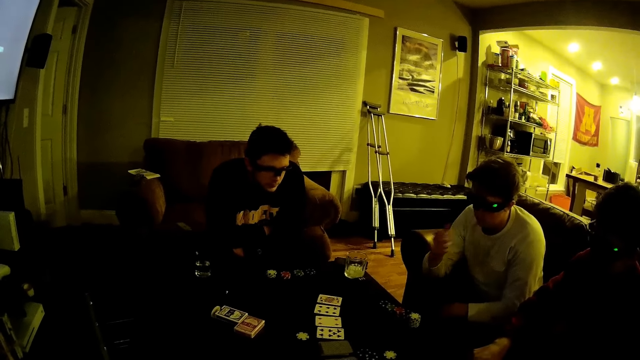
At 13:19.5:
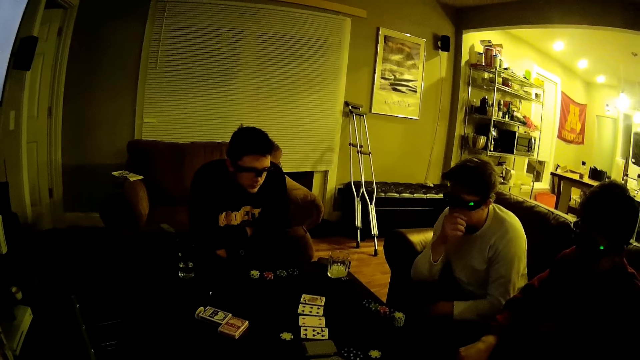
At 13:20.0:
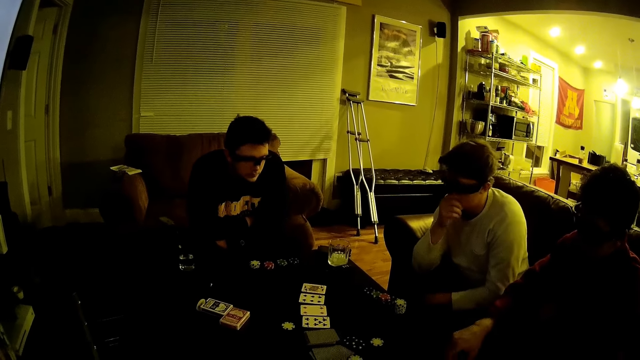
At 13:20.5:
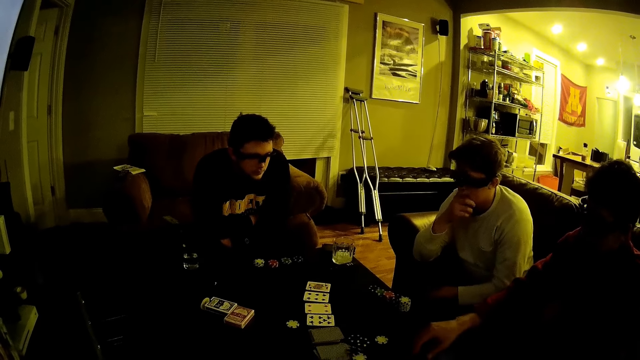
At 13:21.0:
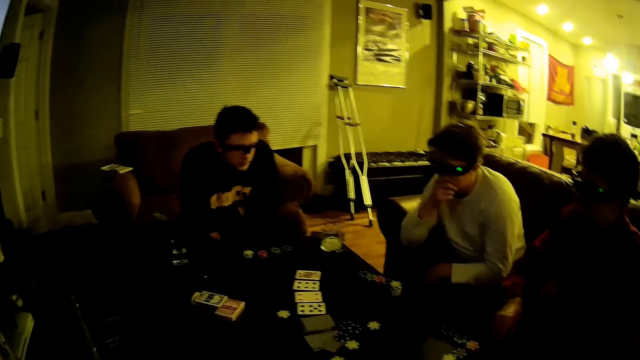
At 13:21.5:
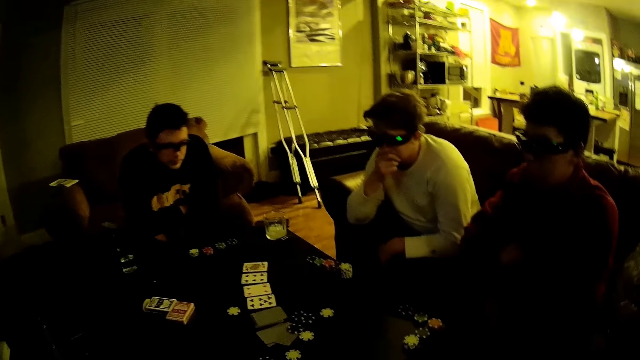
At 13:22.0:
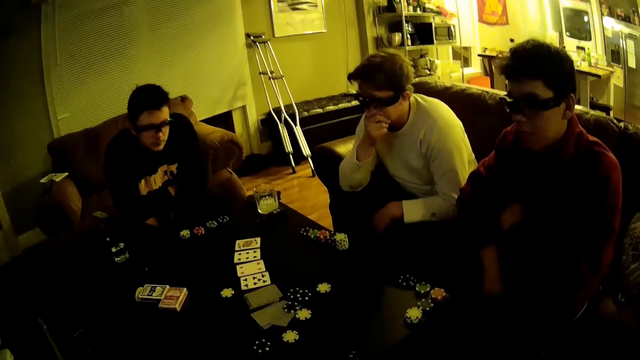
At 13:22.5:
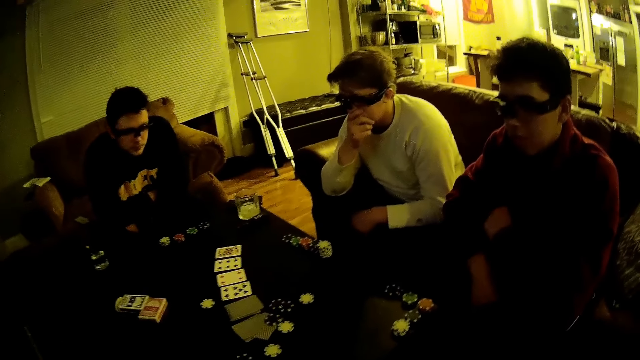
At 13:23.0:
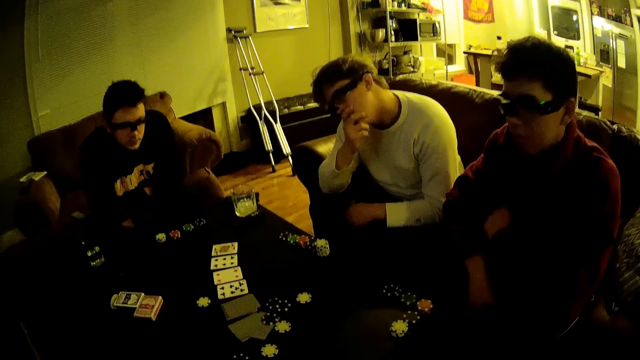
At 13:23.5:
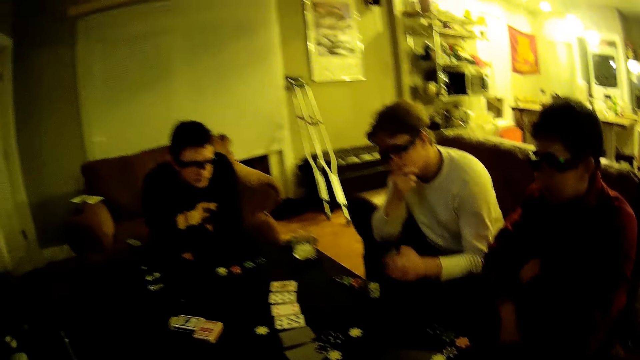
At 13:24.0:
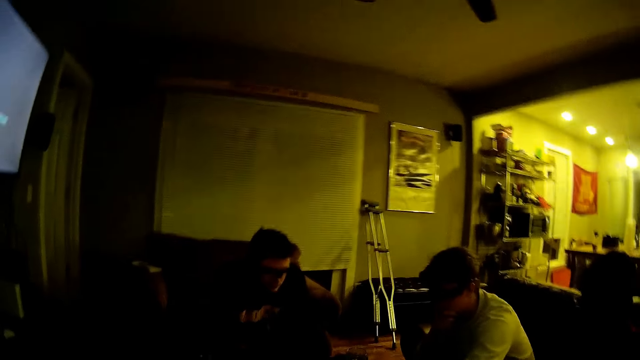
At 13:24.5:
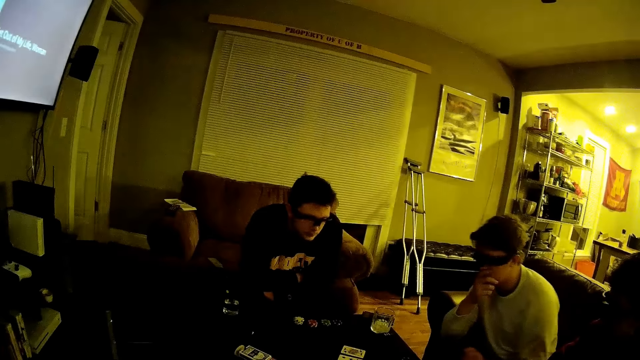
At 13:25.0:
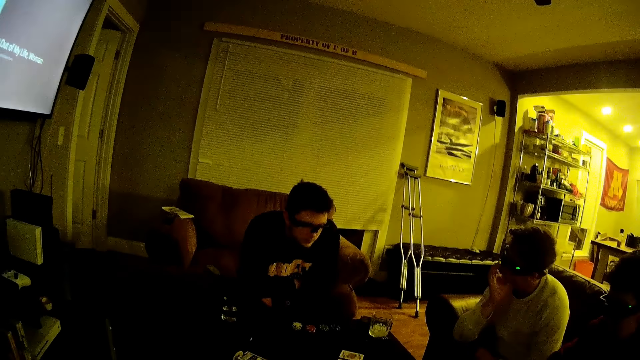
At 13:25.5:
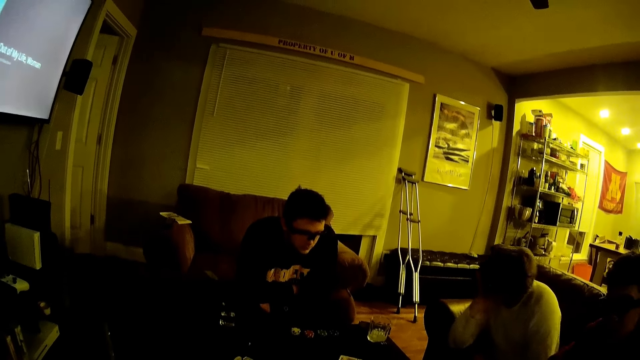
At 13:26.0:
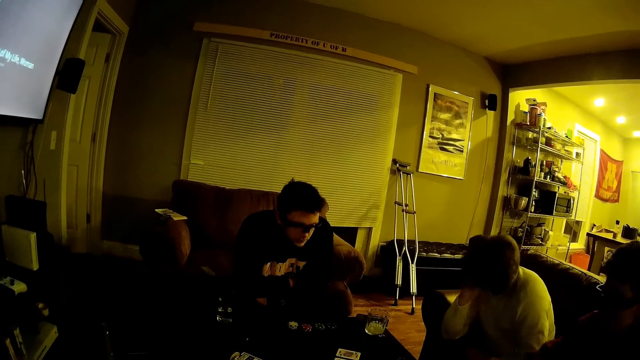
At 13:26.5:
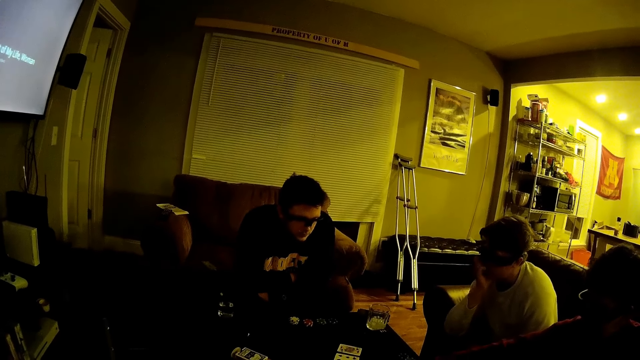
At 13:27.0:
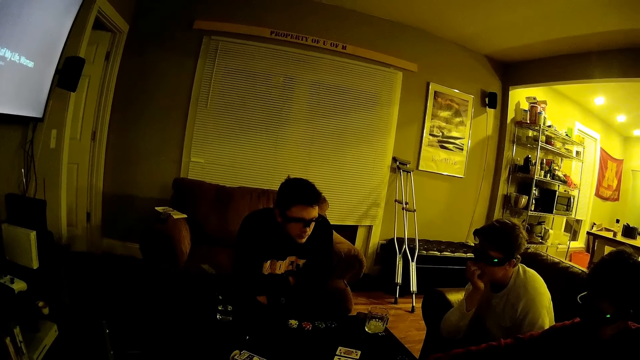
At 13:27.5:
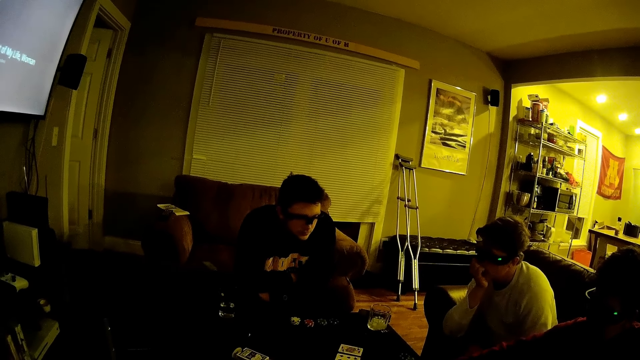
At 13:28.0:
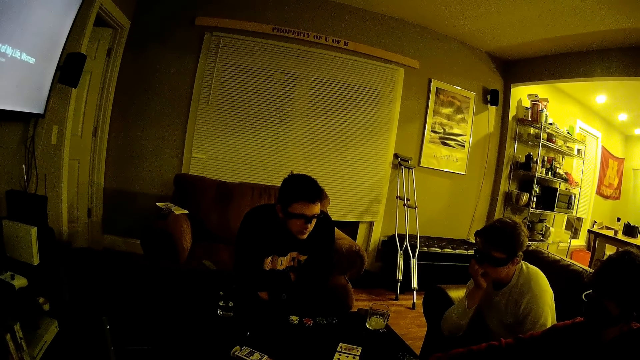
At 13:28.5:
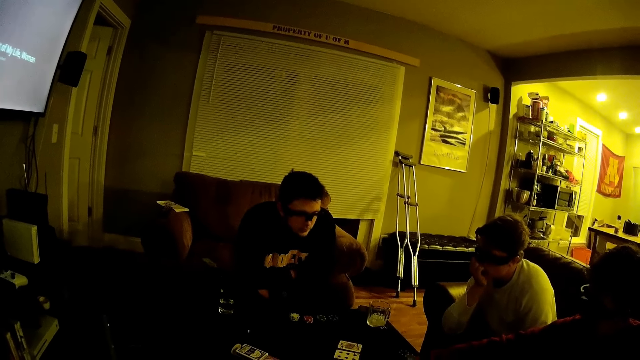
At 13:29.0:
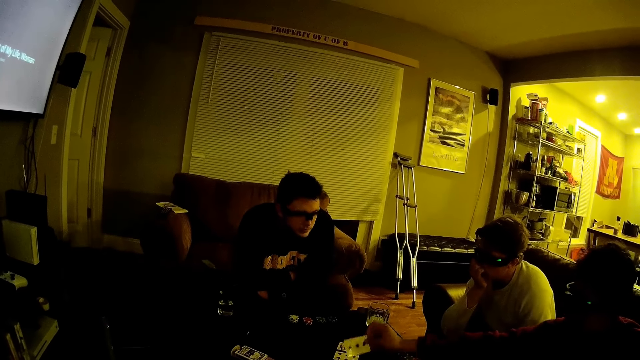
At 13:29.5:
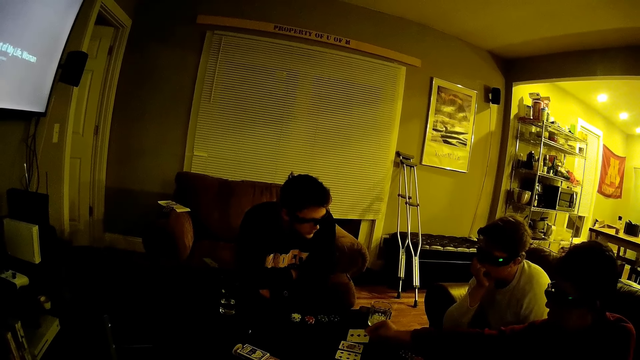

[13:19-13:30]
A man hits the table. Another man drops the dat on the table. The camera wearer stares at the men.

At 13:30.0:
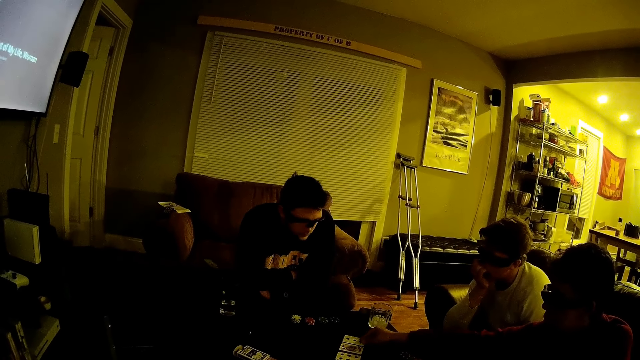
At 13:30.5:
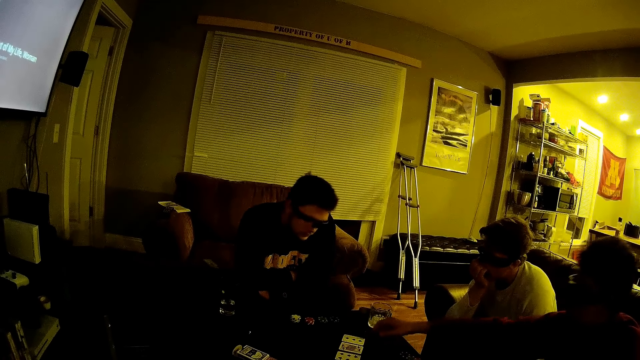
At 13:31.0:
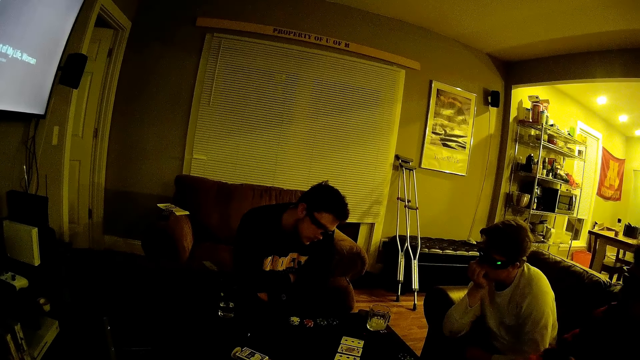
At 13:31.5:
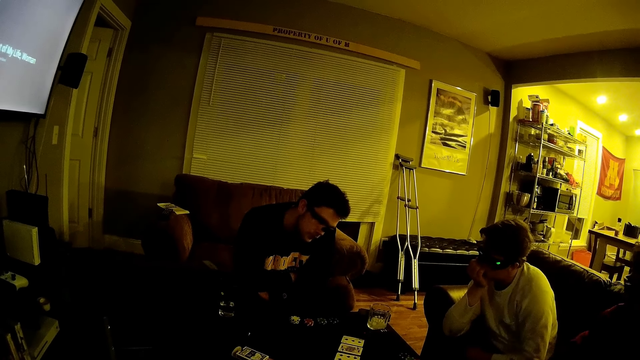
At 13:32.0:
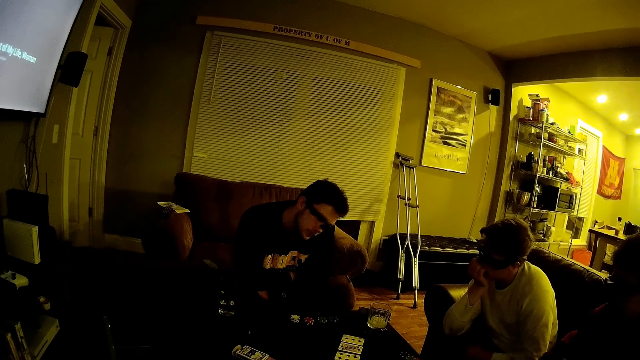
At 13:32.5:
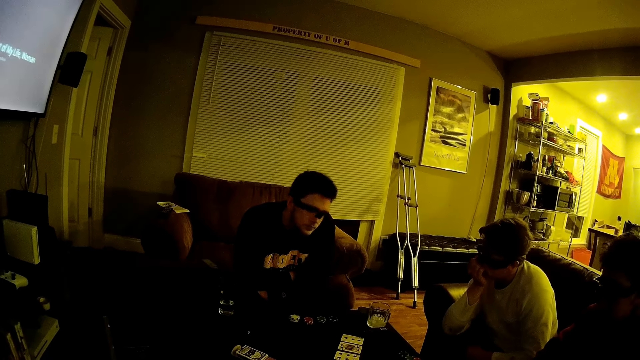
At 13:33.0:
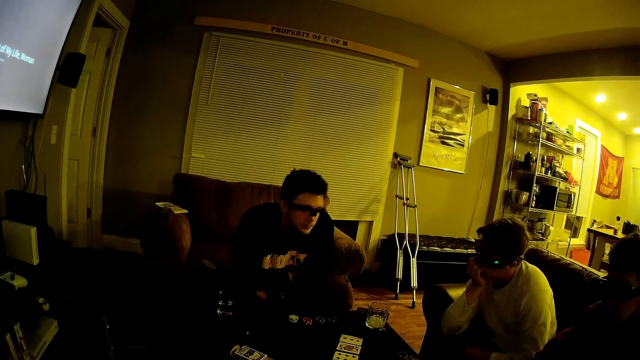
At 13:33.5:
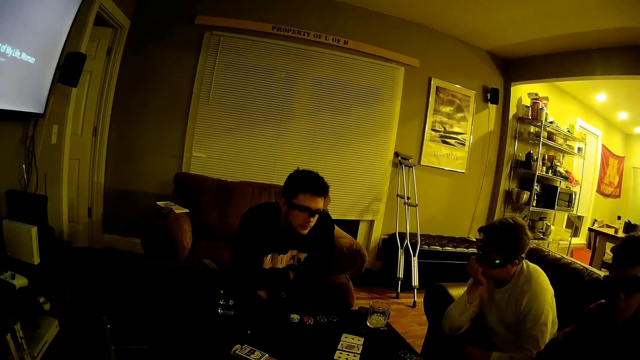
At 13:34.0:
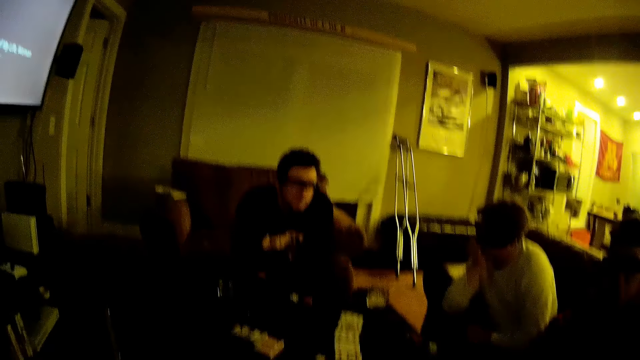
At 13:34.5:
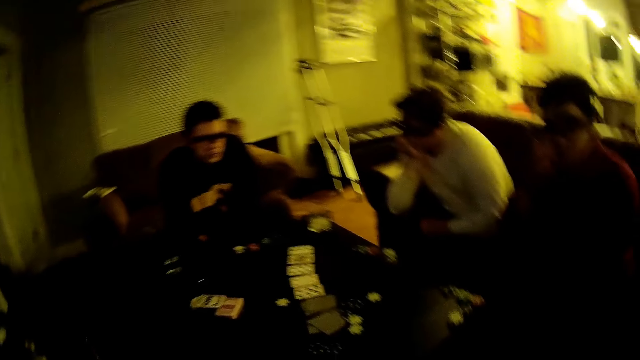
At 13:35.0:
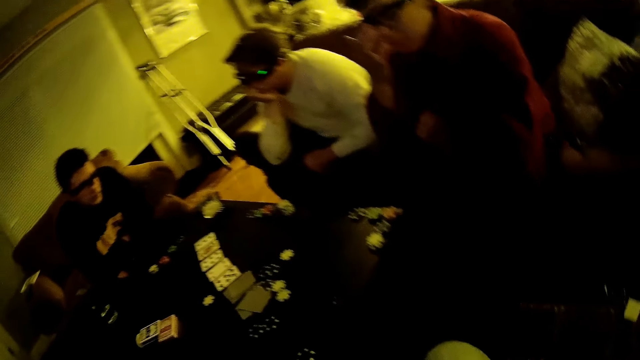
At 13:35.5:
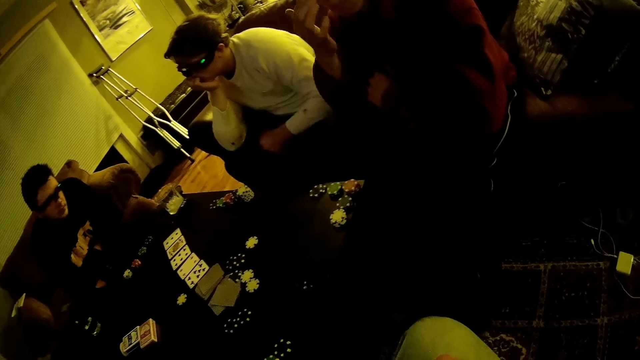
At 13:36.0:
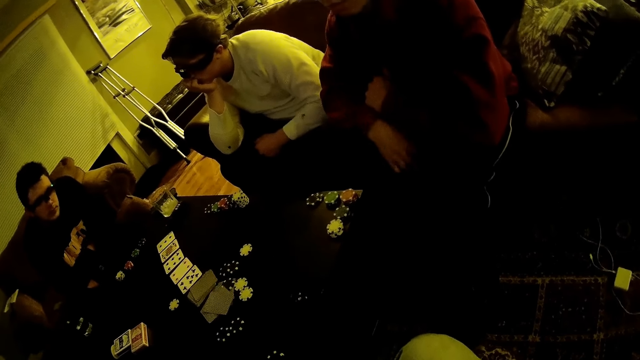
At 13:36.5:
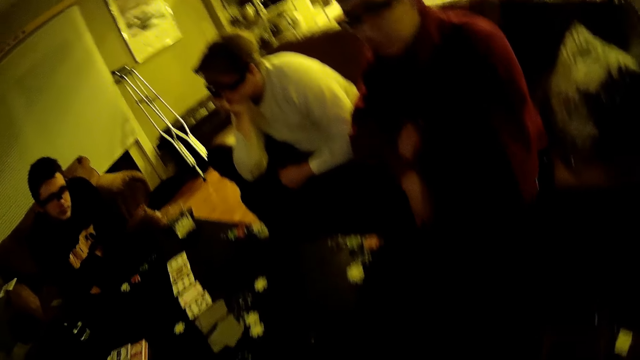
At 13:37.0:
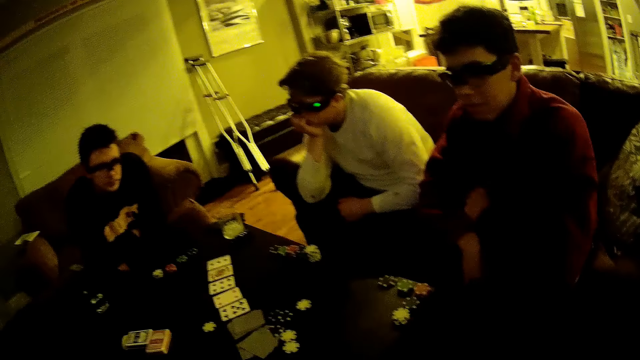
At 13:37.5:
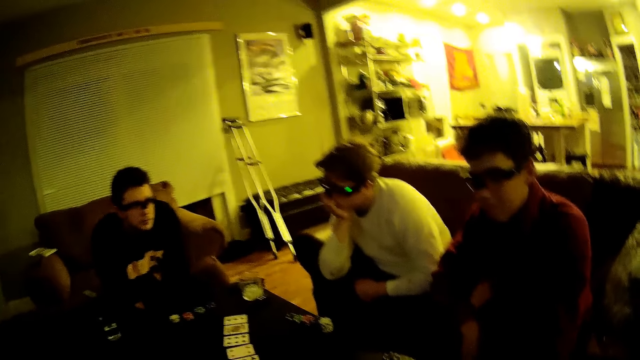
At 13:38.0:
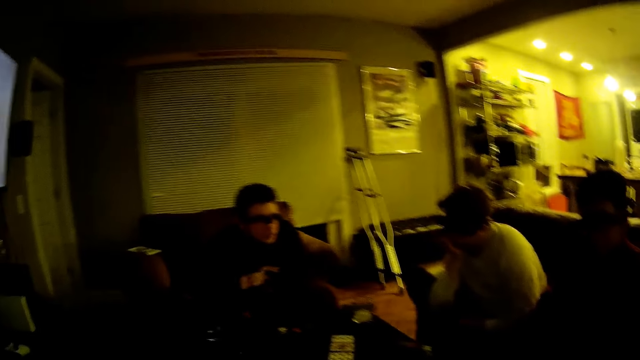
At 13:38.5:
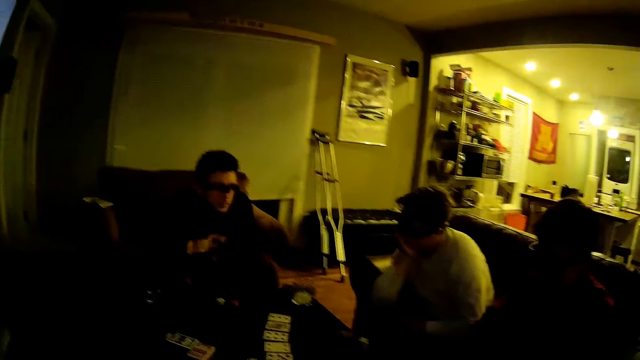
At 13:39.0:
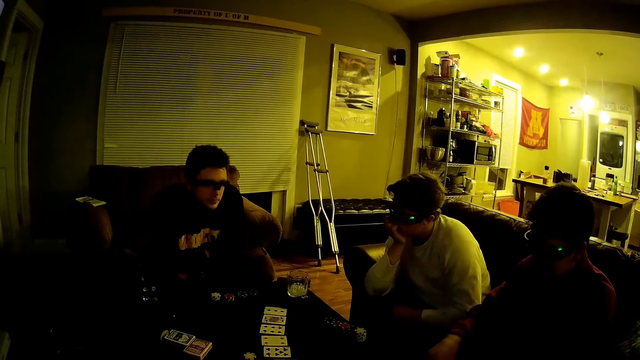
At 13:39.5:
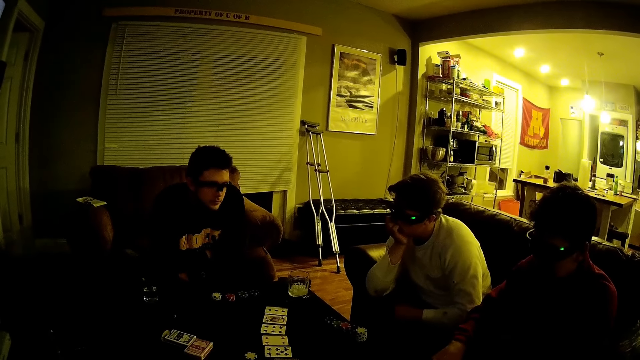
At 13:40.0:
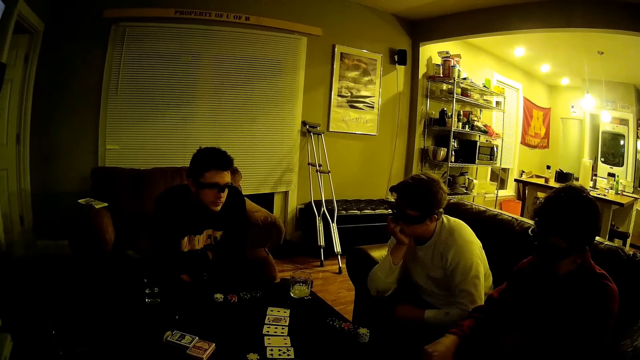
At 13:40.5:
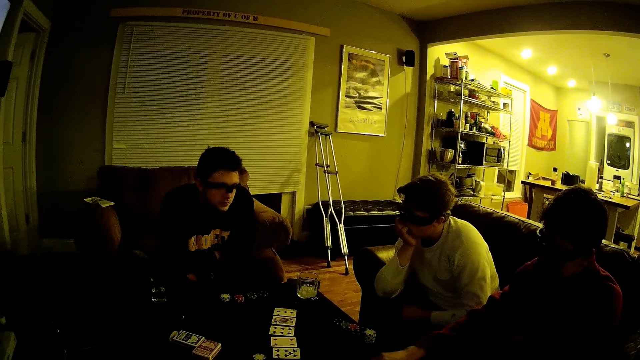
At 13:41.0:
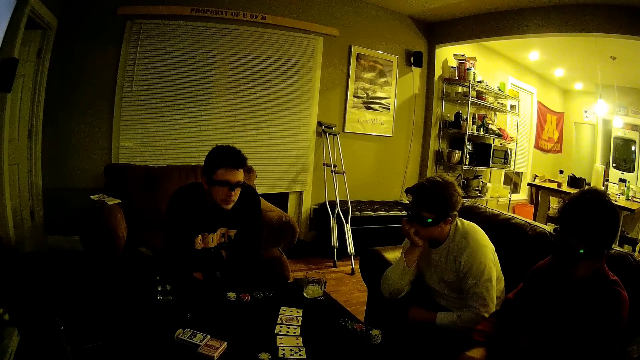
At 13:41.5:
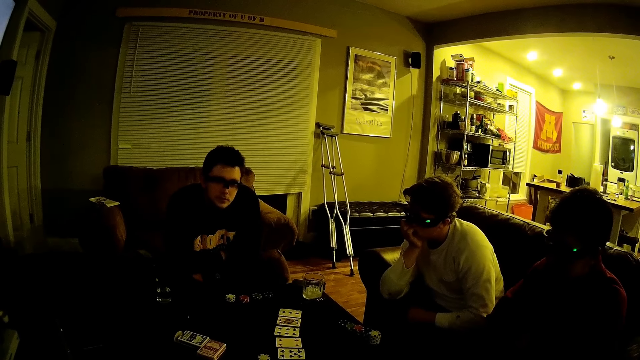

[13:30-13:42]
A man drops the cards on the table. The camera wearer drops the dats on the table.
